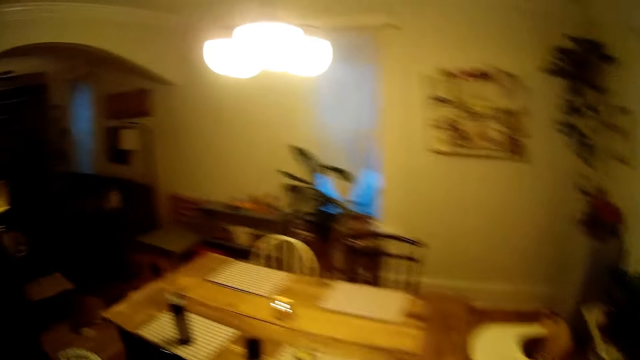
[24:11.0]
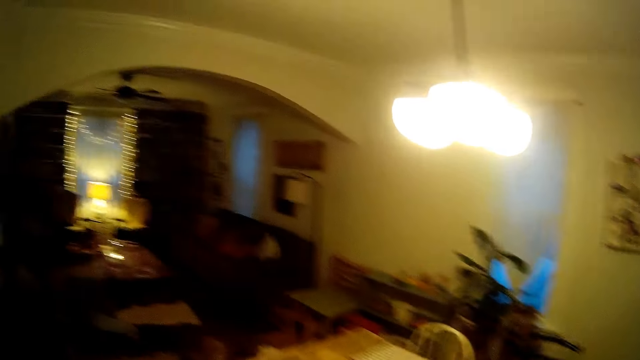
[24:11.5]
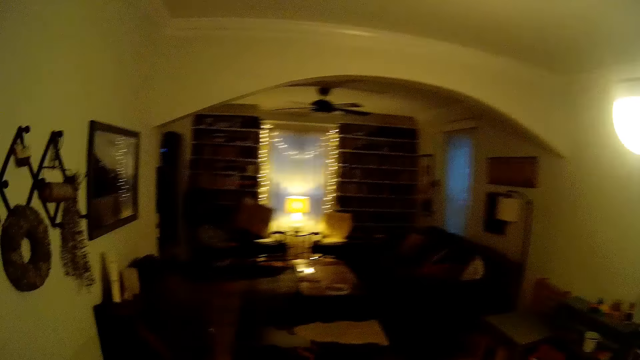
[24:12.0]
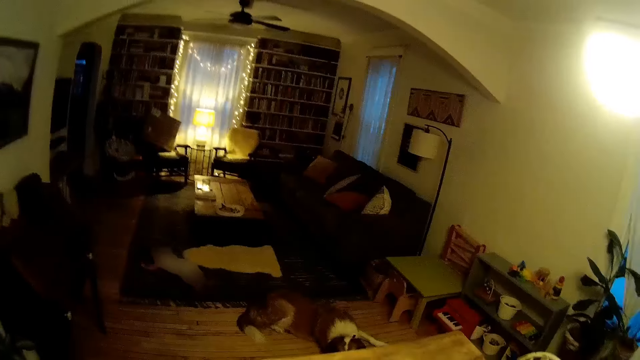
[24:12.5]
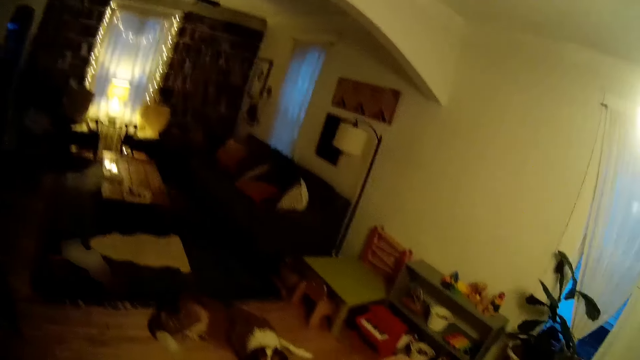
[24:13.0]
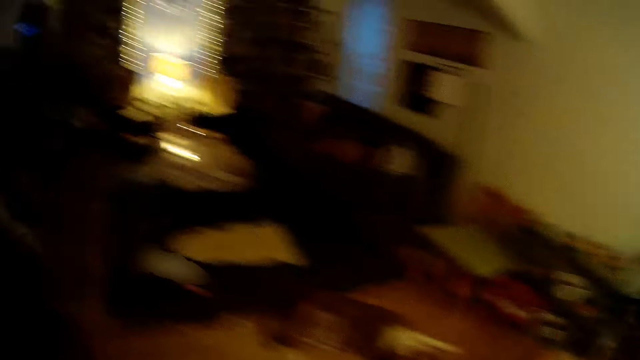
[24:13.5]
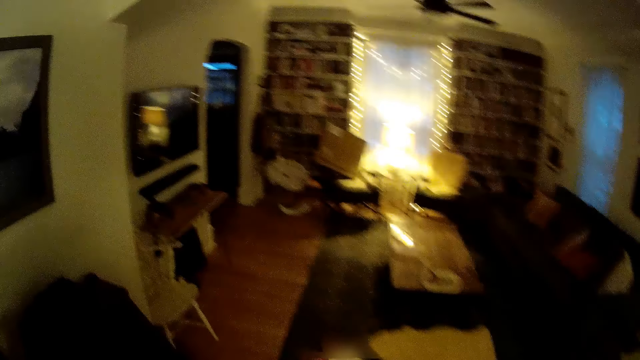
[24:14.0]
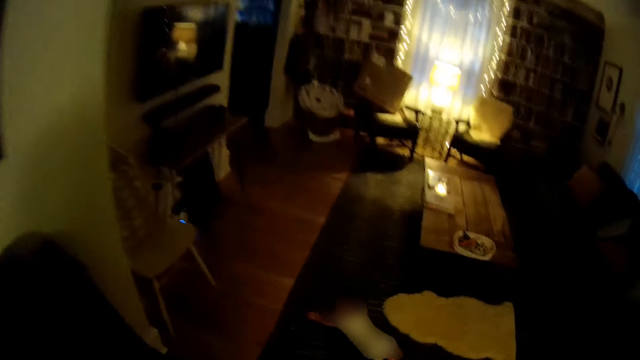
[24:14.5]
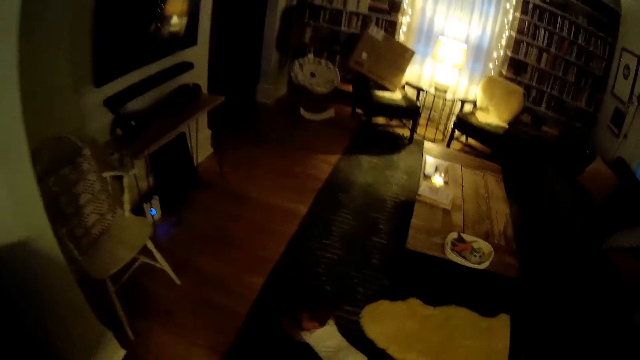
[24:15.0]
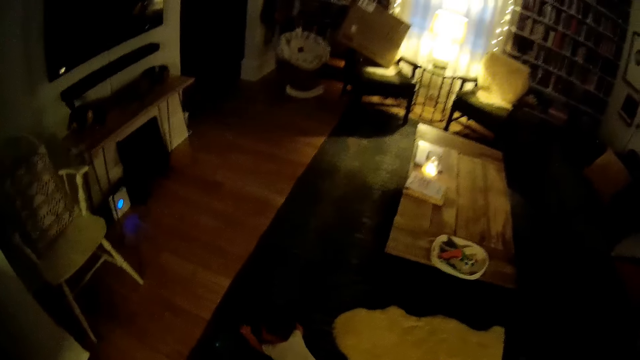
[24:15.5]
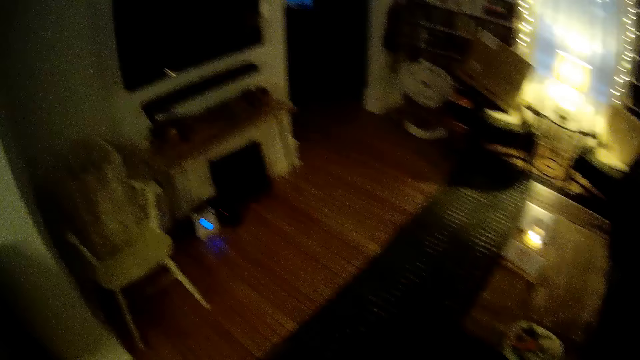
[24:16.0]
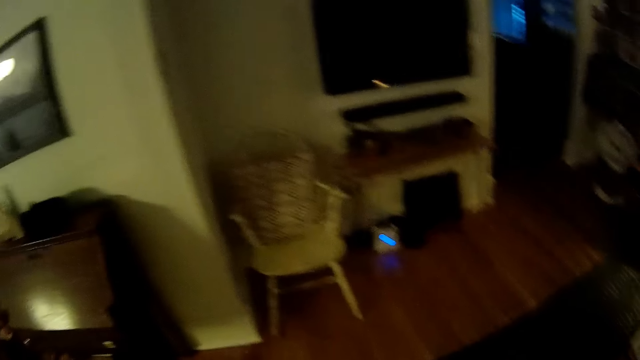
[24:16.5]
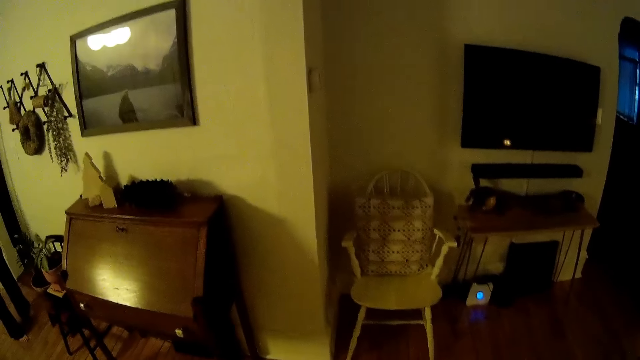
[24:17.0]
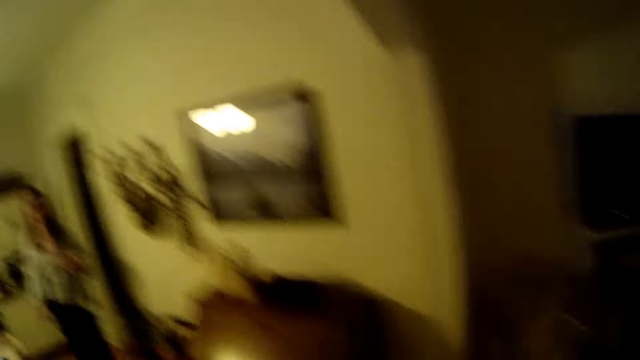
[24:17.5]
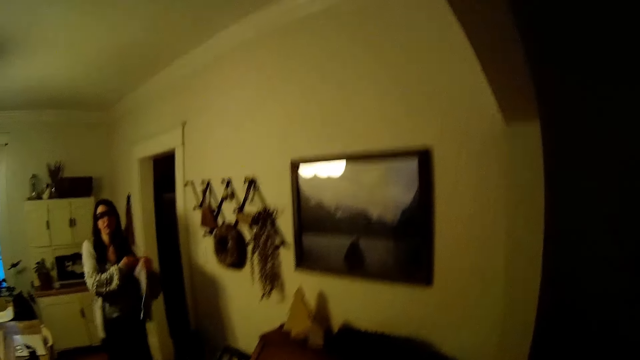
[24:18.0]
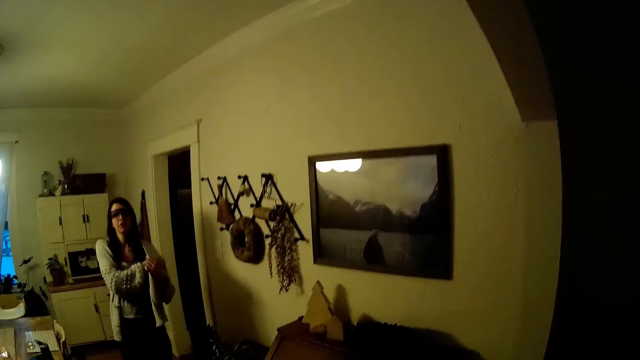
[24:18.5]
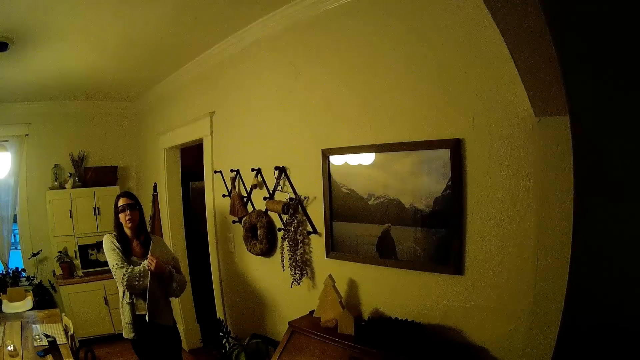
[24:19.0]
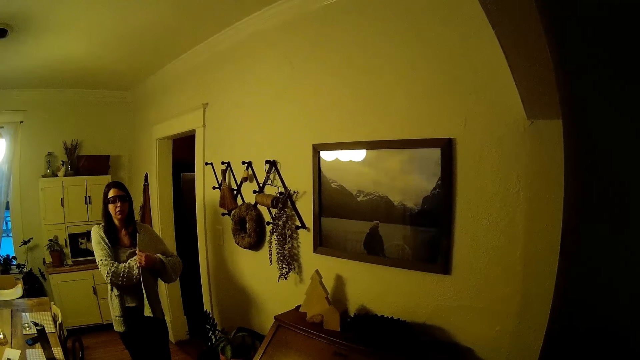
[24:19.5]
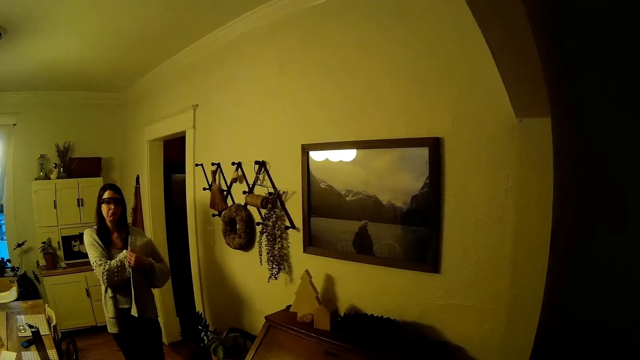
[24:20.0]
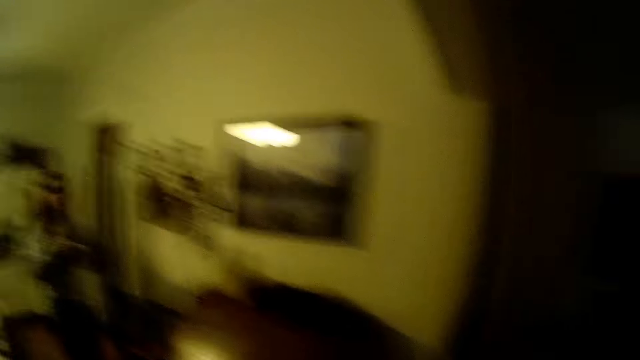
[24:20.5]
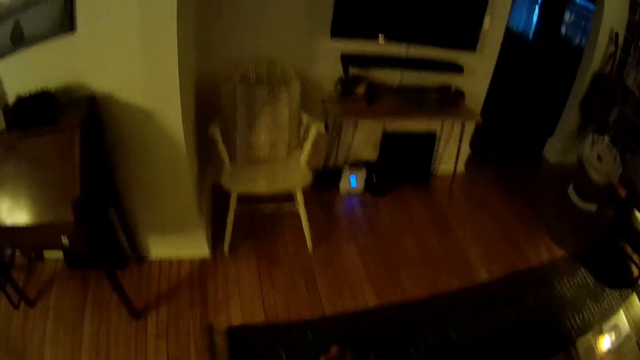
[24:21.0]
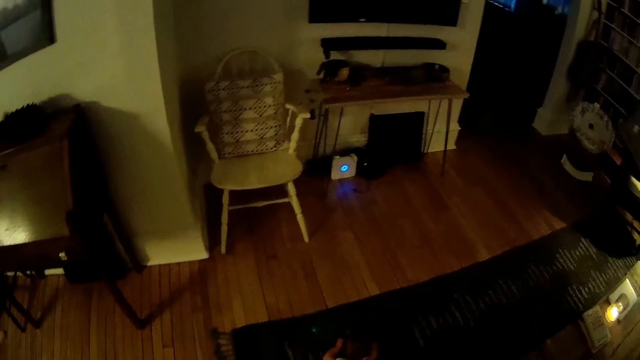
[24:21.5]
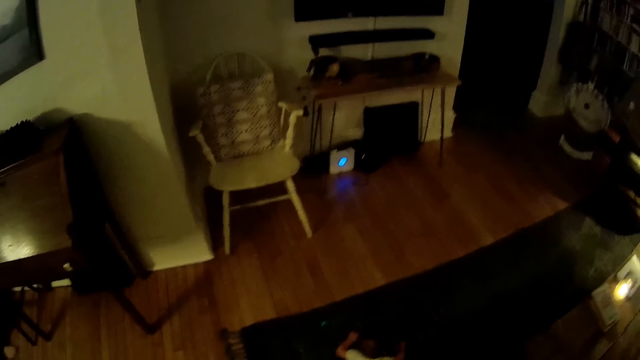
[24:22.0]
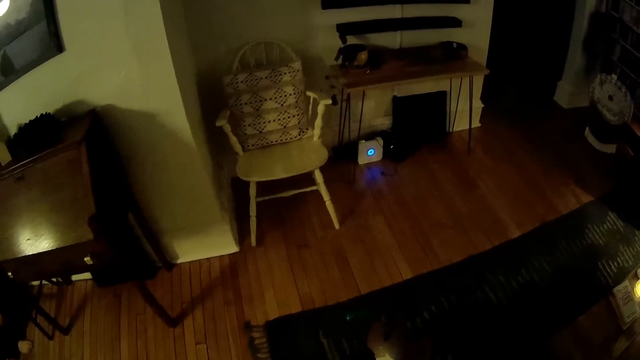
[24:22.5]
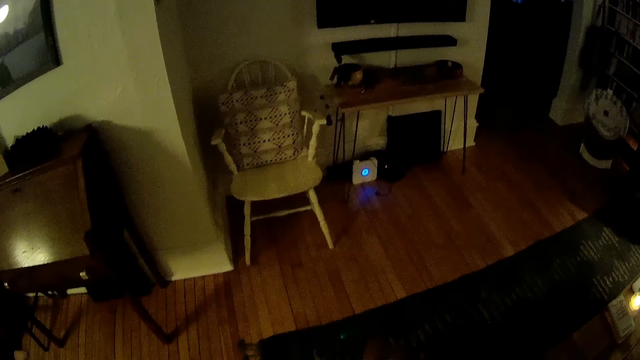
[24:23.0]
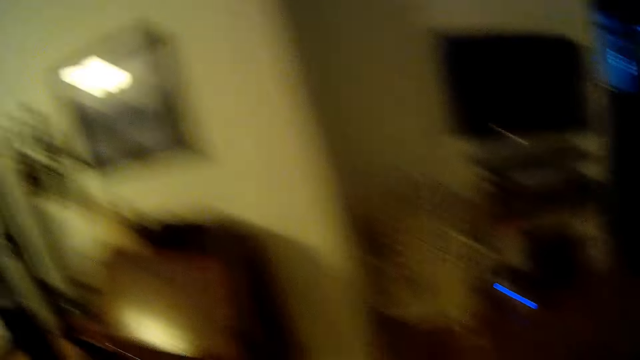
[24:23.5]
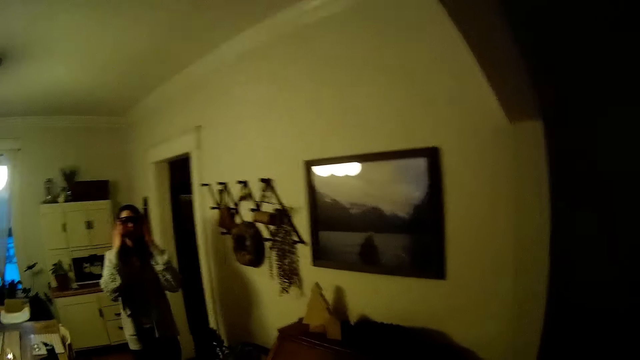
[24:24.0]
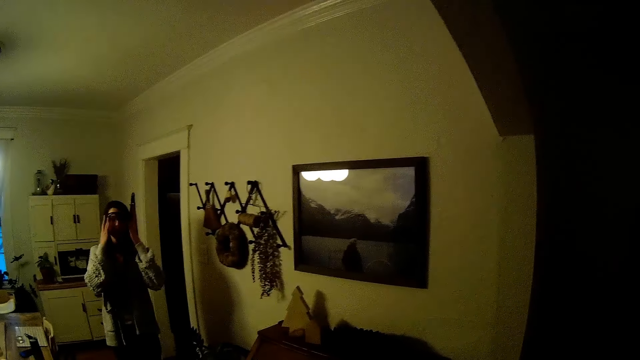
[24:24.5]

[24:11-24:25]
The camera wearer interacts with a woman. They talk with the woman. They walk around the room. They walk to the sitting room from the dining room. They talk with the woman. They look at the woman. They talk with the woman.

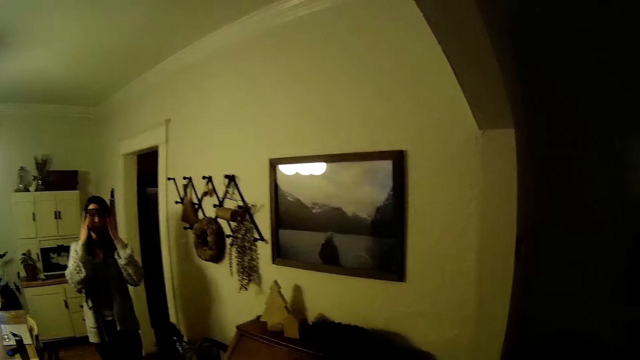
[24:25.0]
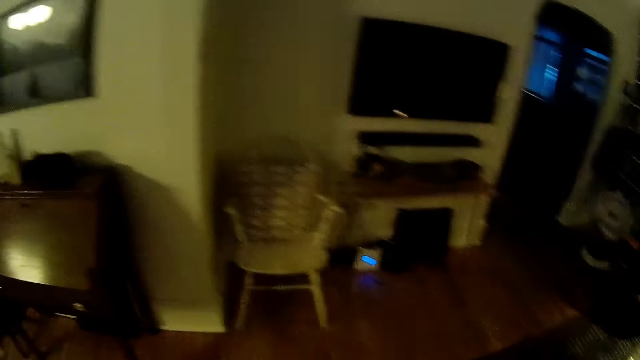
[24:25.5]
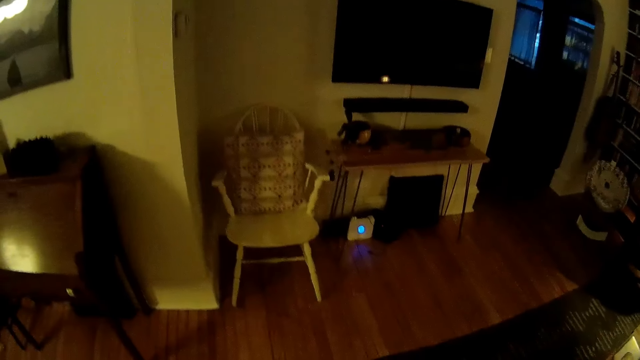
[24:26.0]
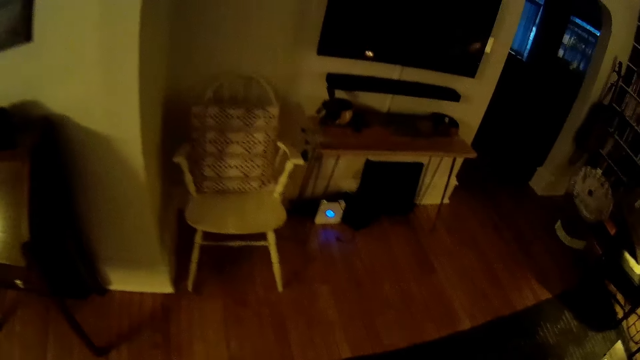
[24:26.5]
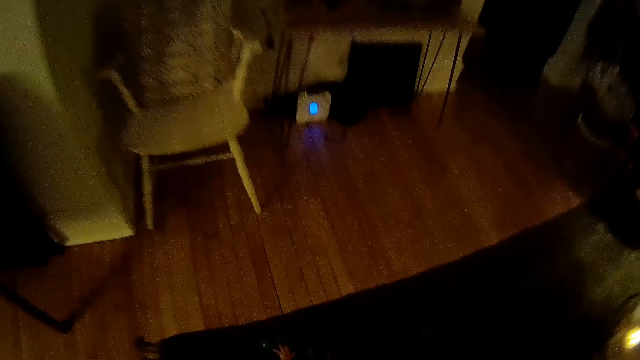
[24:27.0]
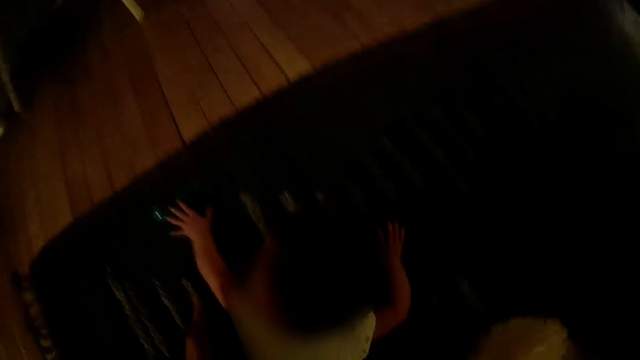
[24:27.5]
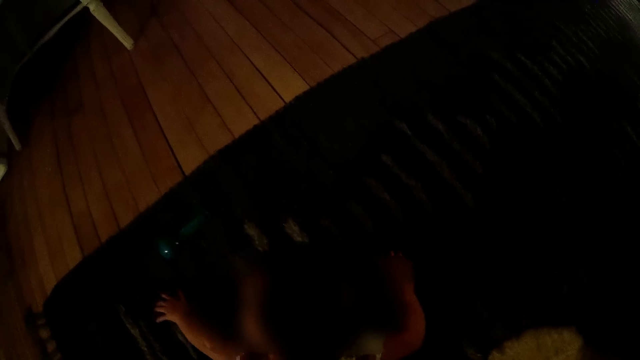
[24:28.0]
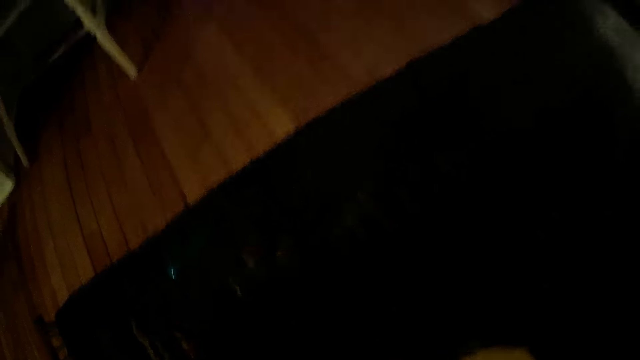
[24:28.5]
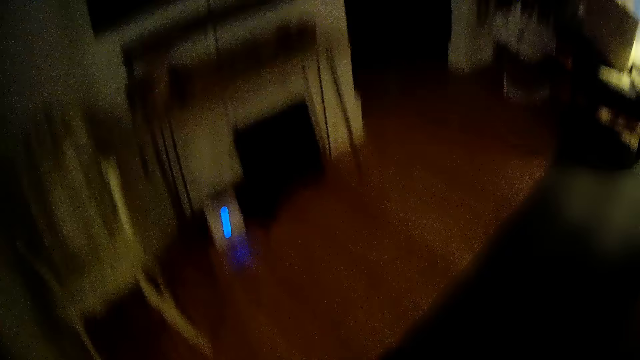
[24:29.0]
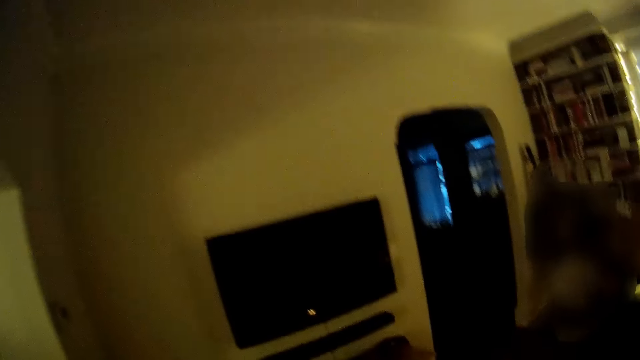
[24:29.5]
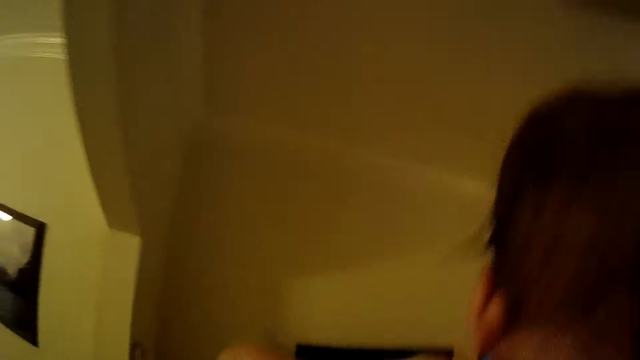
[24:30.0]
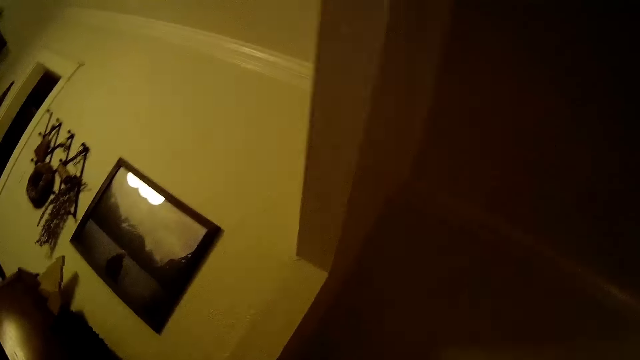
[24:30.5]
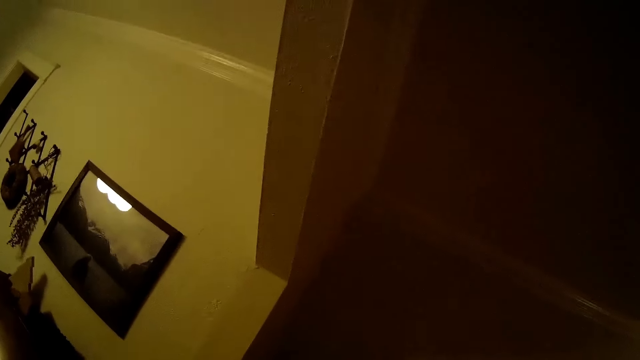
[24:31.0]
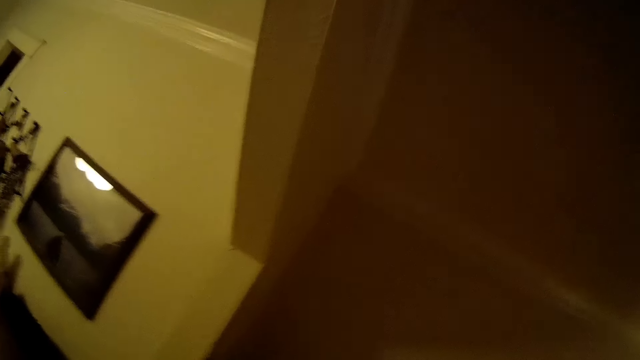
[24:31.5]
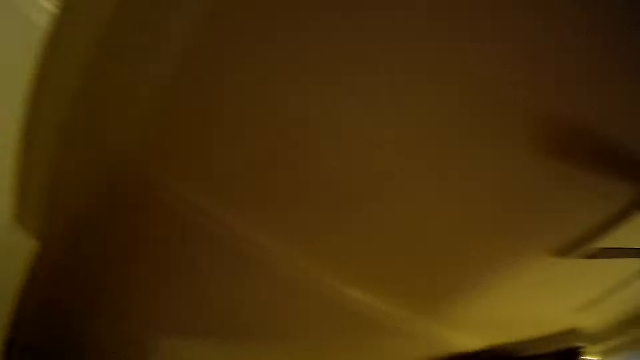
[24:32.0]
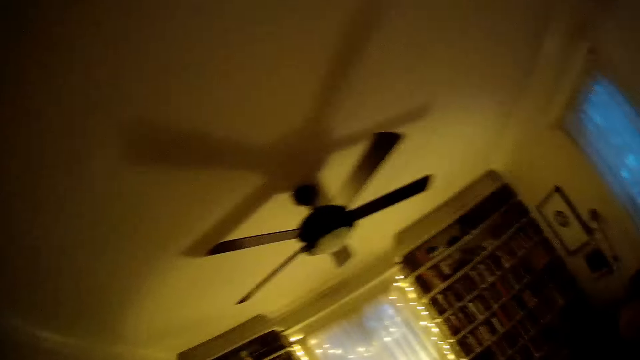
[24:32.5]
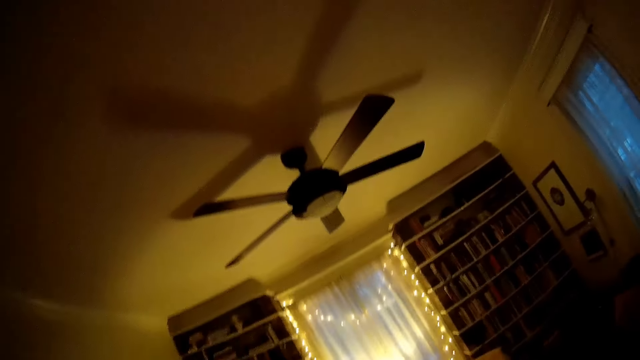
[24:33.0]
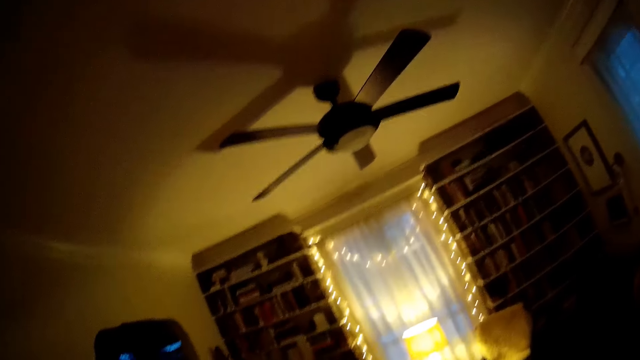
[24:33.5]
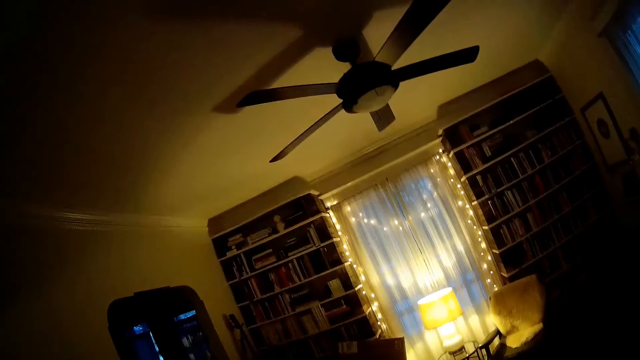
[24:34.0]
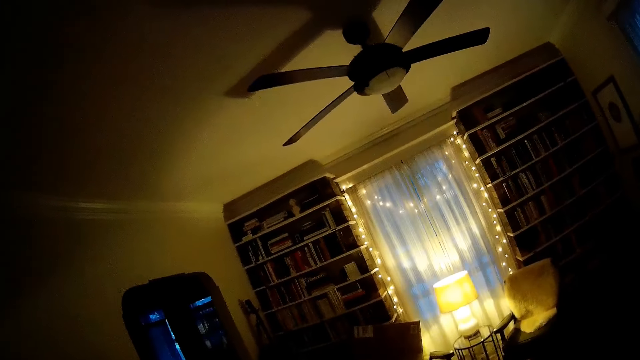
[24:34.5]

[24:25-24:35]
The camera wearer carries a baby with both hands. They pick up the baby. They look up. They lift the baby. They talk with a lady.
